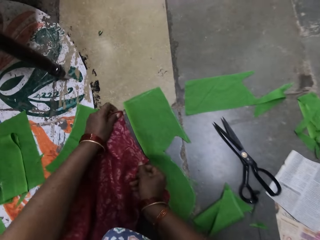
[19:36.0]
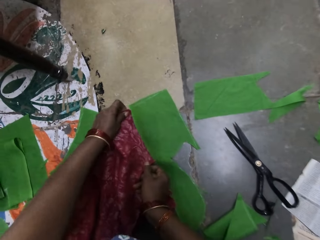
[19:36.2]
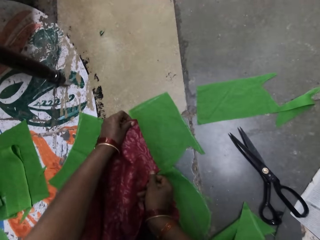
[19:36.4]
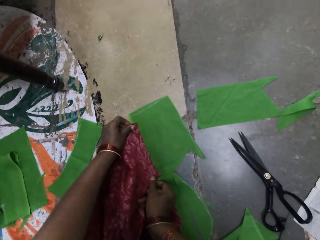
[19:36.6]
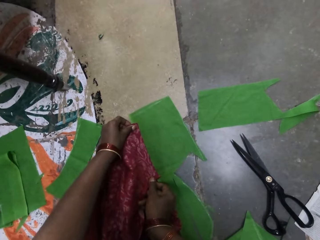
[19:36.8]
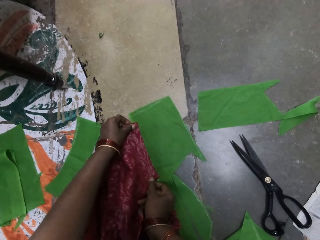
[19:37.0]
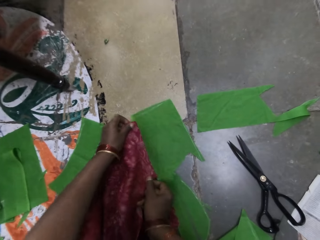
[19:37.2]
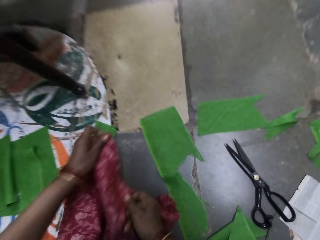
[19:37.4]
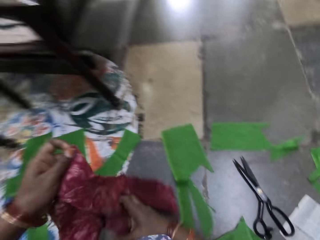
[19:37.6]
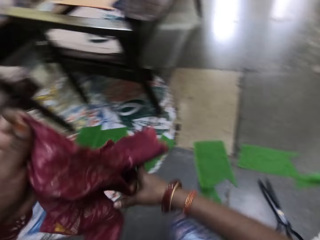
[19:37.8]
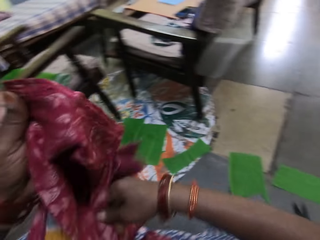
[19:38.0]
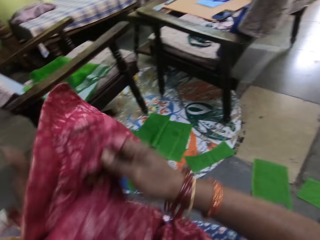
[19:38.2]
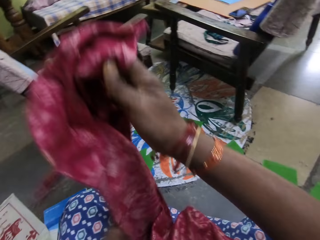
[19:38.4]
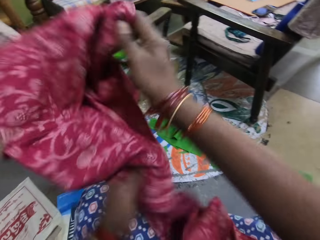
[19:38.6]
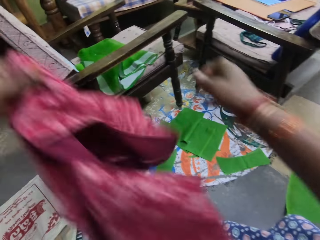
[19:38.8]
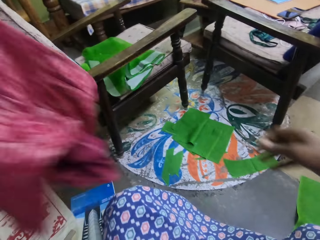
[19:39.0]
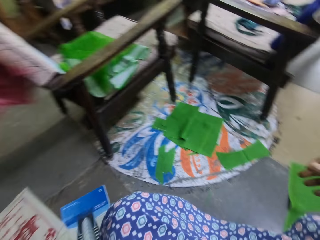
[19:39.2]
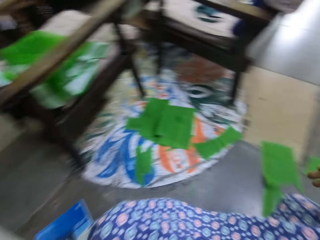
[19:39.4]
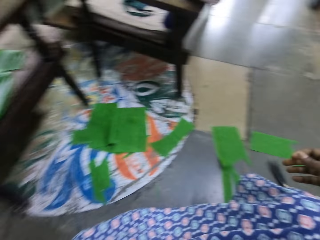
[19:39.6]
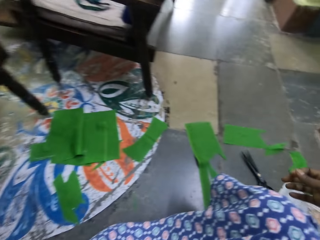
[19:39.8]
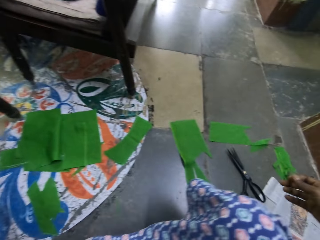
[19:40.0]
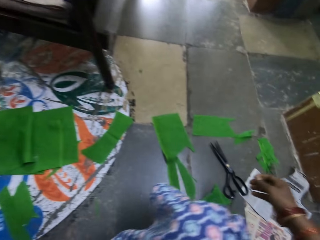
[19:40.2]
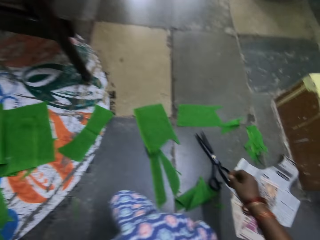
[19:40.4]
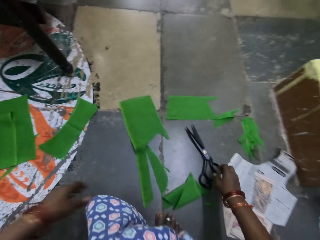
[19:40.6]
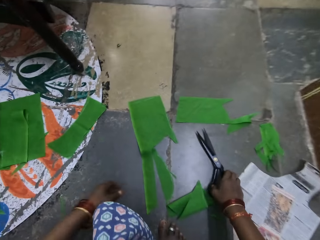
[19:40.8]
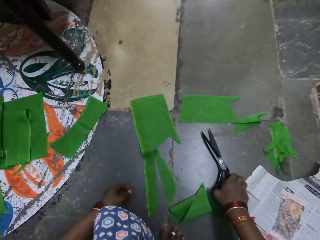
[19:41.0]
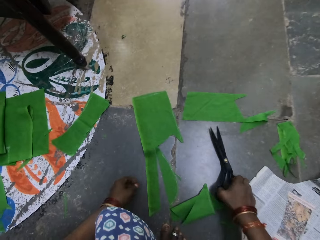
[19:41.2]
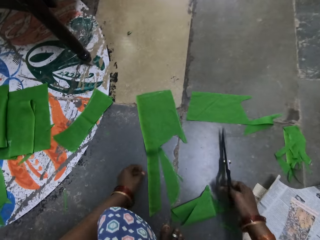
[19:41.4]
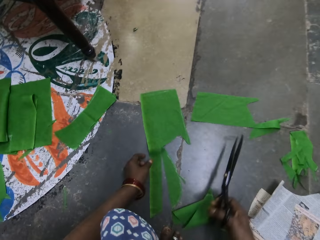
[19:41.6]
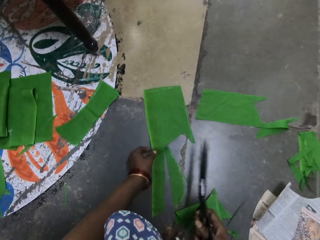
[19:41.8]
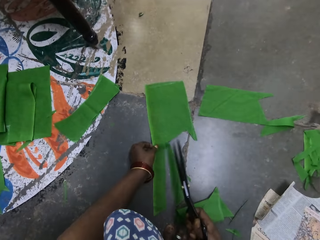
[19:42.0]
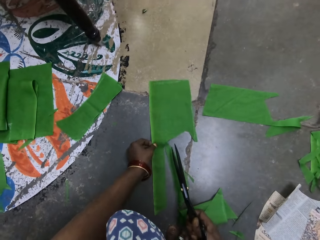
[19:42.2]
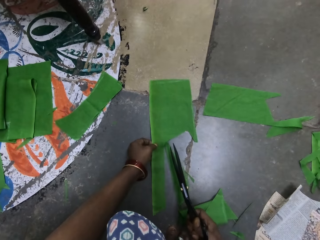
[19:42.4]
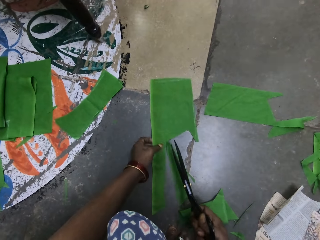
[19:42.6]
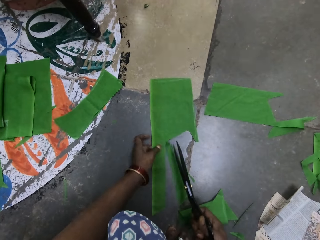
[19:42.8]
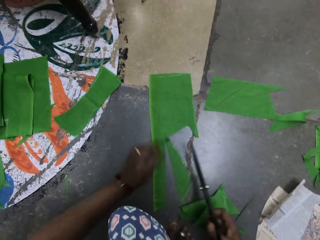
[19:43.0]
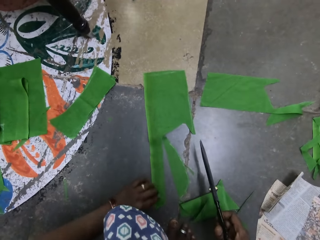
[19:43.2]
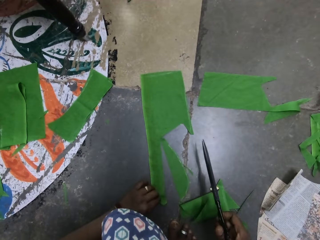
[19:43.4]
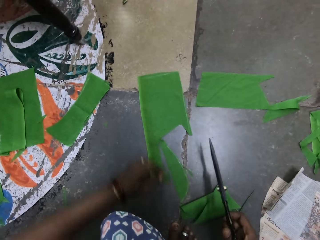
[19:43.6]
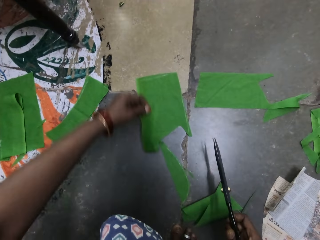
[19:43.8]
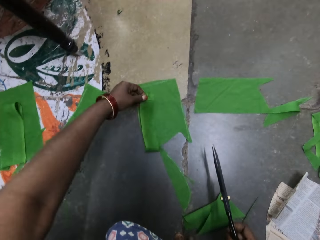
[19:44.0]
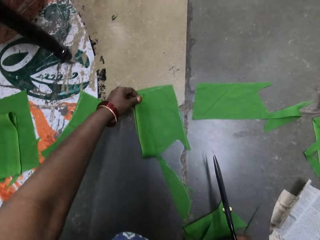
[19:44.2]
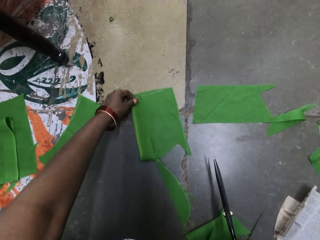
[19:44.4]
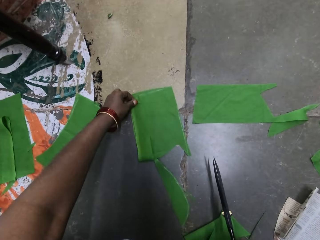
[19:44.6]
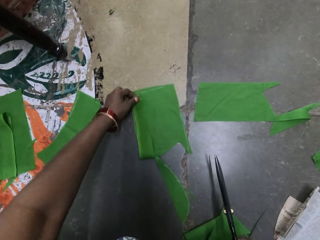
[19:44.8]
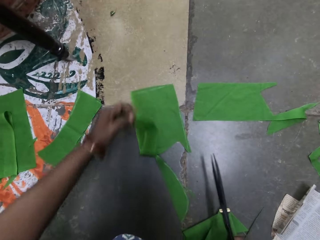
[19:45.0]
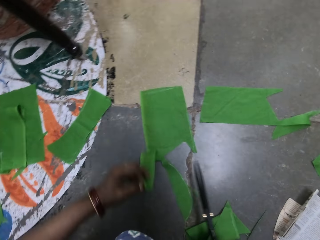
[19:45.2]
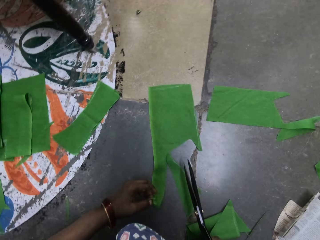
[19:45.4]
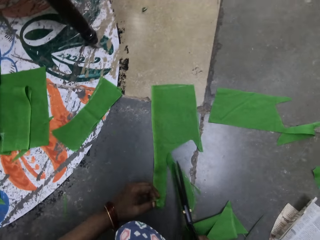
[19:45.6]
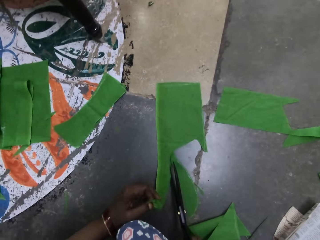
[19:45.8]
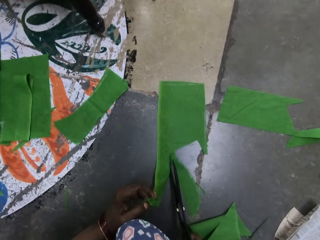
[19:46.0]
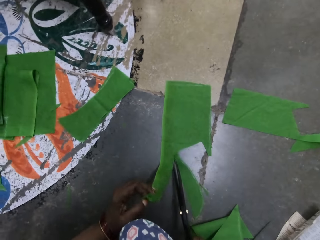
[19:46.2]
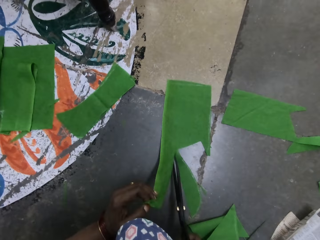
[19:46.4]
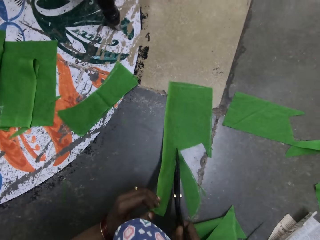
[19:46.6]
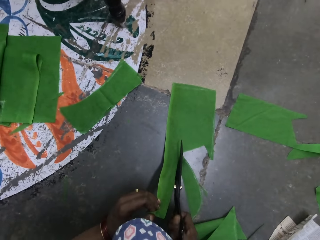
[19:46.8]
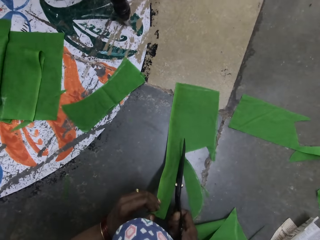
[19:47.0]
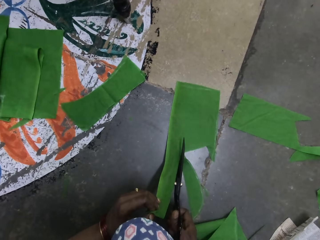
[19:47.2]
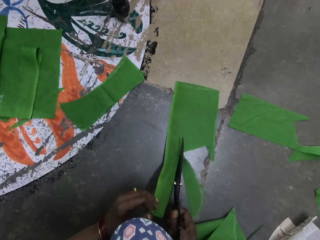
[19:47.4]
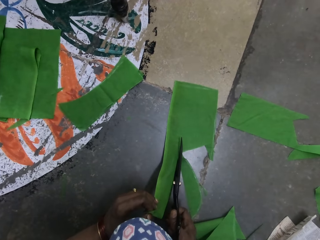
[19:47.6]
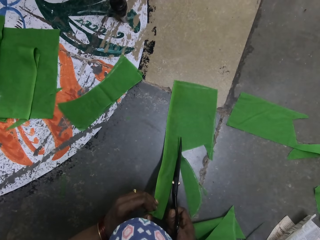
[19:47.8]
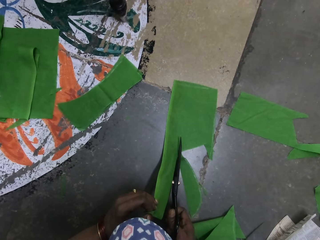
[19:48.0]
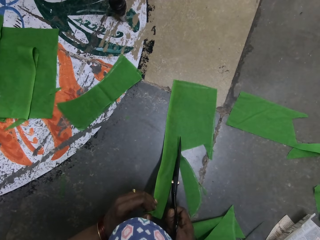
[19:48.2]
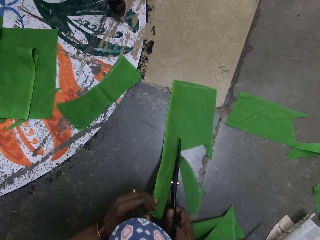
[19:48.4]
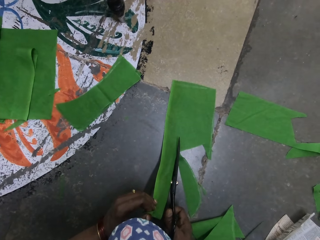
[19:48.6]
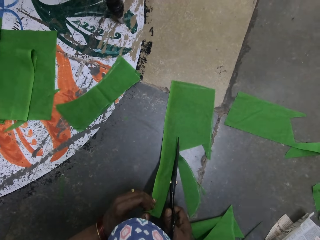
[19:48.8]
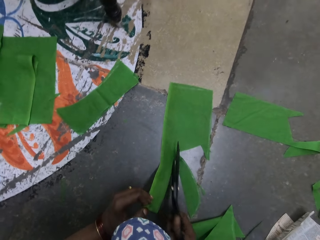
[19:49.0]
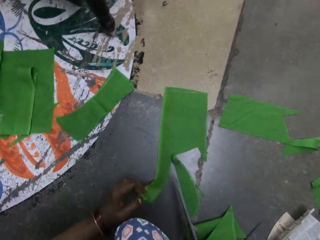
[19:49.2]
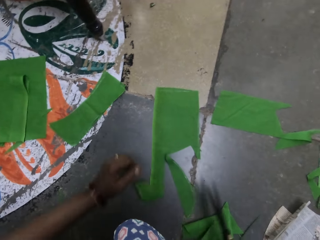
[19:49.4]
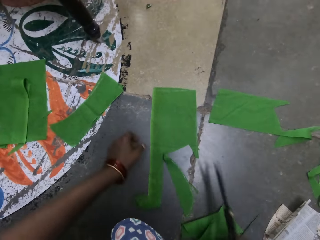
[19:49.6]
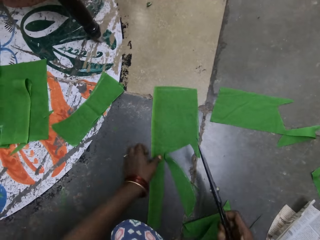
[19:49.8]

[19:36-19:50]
The camera wearer lifts the maroon garment. She measures the maroon garment on the ground. She lifts the maroon garment. She holds the cloth. She puts the maroon garment away. She picks up a pair of scissors. She lifts the piece of cloth with her left hand. She folds the piece of cloth. She unfolds the piece of cloth. She cuts the piece of cloth with the pair of scissors.

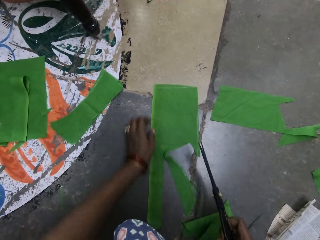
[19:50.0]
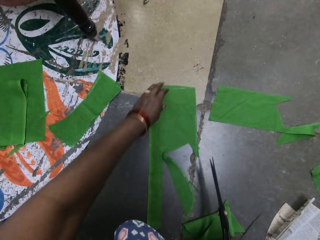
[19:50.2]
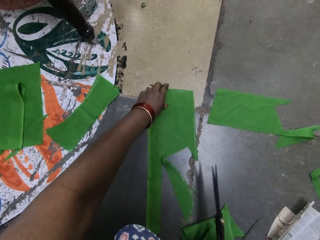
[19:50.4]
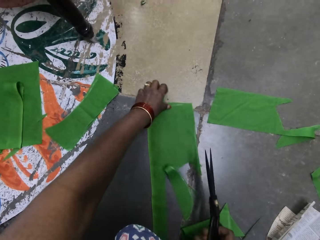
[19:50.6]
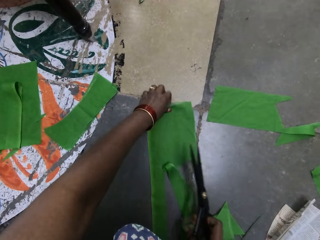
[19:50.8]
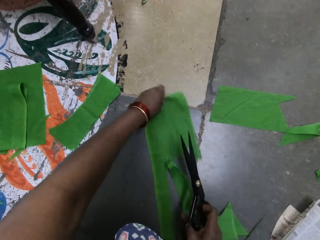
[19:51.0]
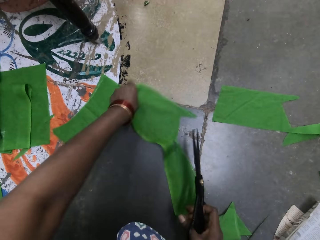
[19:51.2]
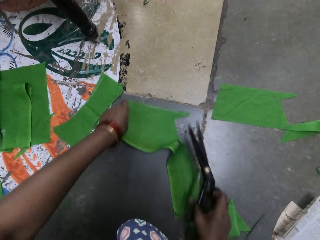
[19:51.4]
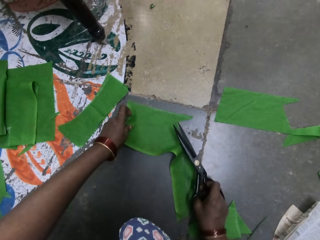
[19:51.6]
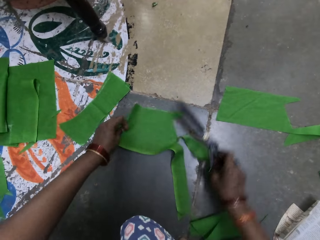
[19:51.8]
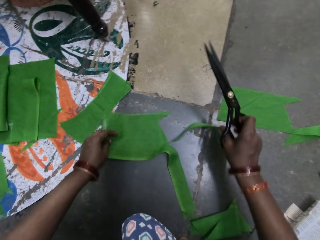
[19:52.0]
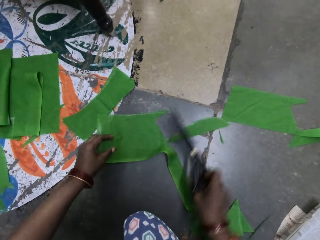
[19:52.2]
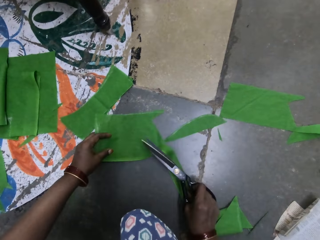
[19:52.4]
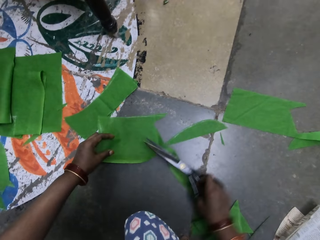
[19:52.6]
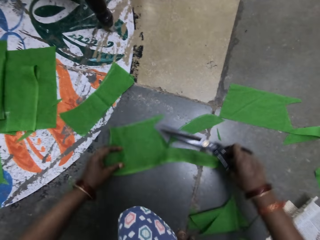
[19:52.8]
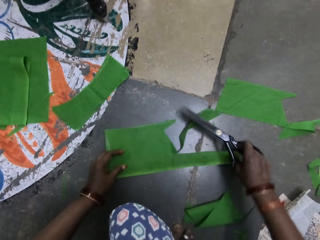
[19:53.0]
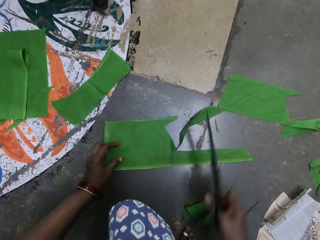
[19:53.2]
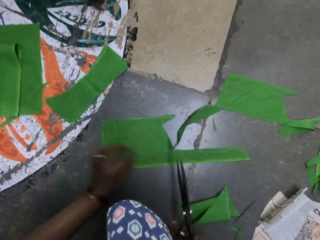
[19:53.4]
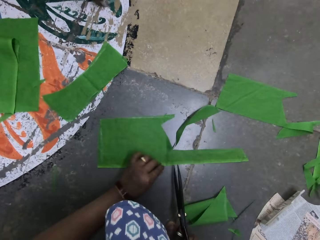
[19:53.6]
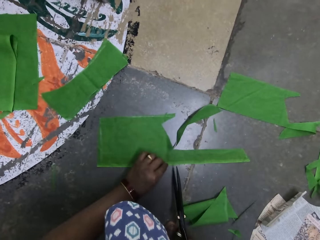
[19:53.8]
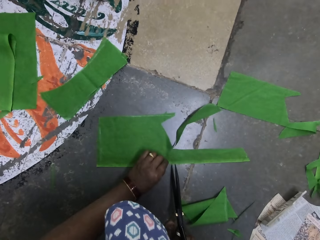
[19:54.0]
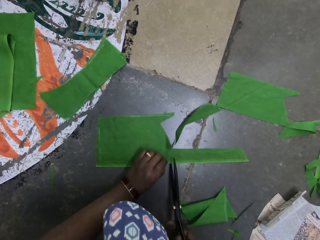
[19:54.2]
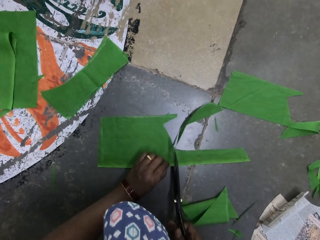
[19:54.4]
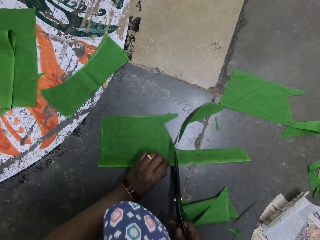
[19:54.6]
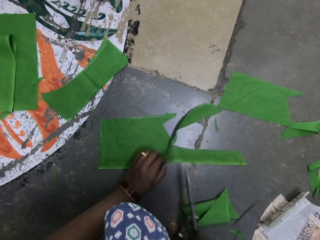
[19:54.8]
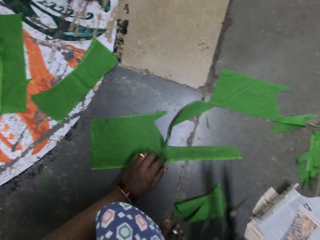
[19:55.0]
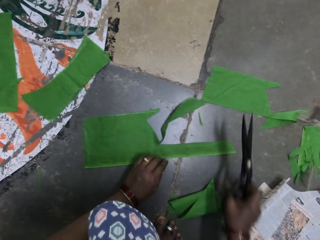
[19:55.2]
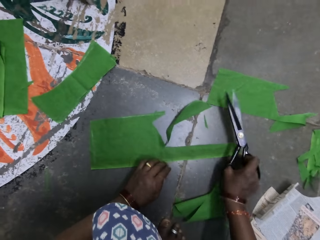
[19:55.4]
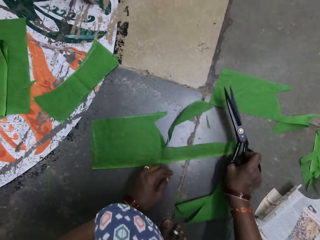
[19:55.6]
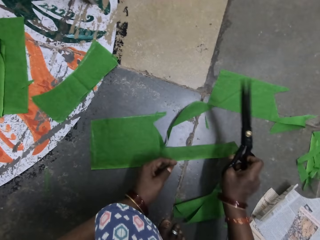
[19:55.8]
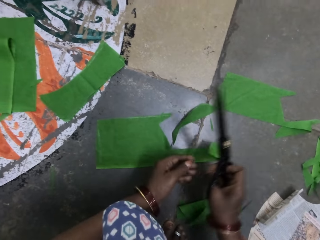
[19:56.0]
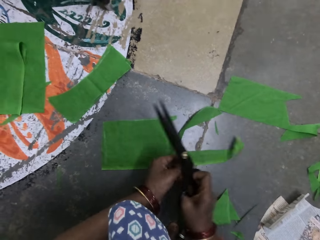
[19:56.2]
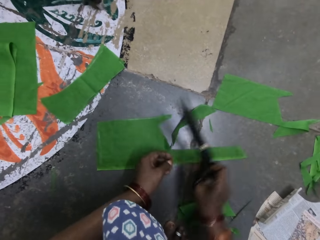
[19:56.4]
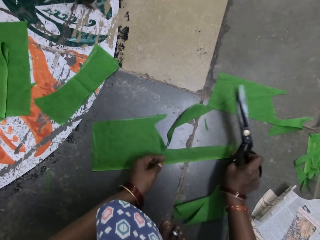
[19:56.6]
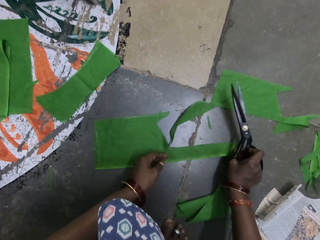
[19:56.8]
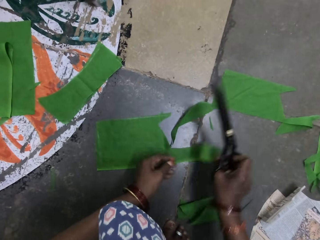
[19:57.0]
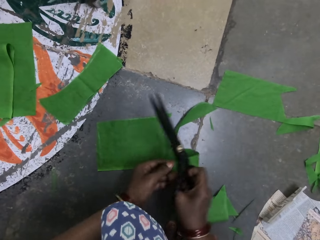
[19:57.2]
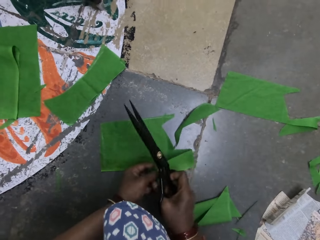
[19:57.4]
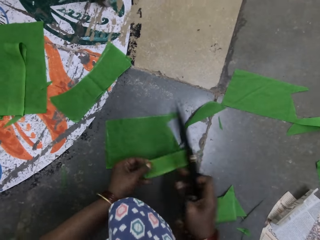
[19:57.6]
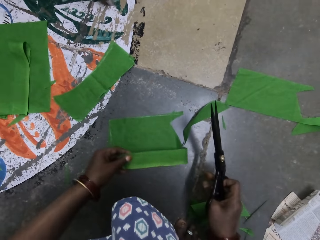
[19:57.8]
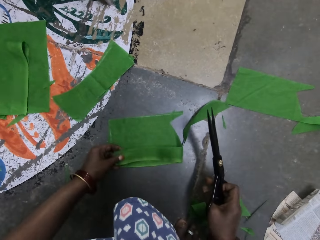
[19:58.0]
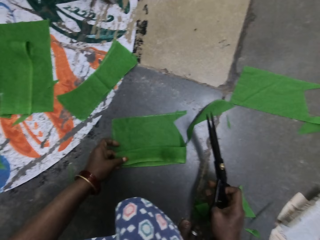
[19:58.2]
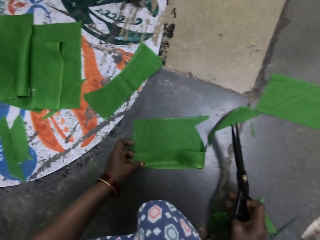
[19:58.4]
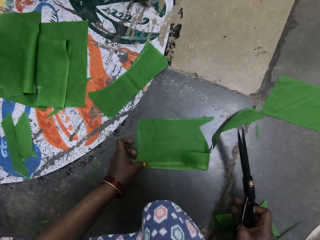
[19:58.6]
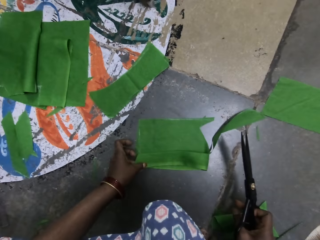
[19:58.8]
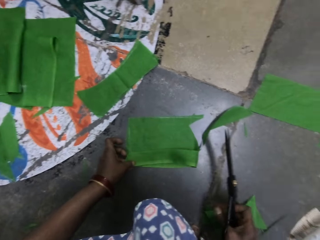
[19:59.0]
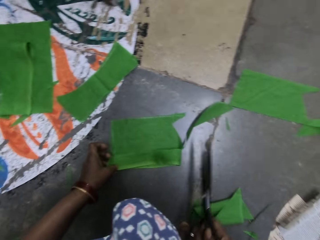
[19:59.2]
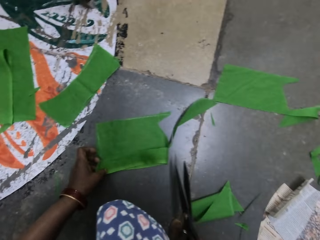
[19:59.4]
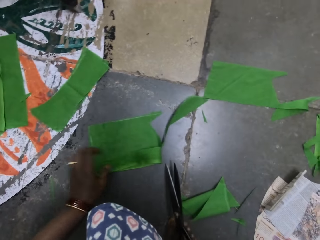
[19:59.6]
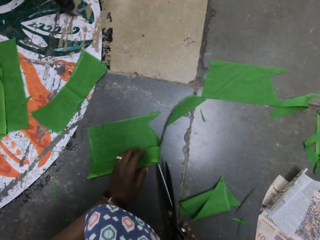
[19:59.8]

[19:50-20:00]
The camera wearer turns the piece of cloth with her left hand. She moves the piece of cloth on the floor. She turns the piece of cloth with both hands. She holds the piece of cloth with her left hand. She cuts the piece of cloth with a pair of scissors. She lifts the piece of cloth with her right hand. She drops the piece of cloth on the ground with her right hand. She lifts the piece of cloth with her right hand. She passes the piece of cloth to her left hand. She folds the piece of cloth.
